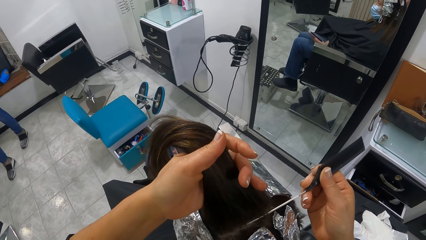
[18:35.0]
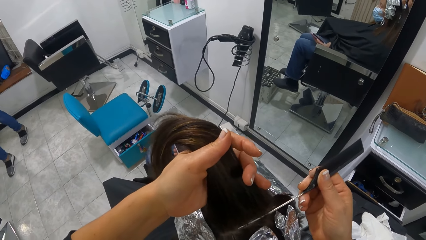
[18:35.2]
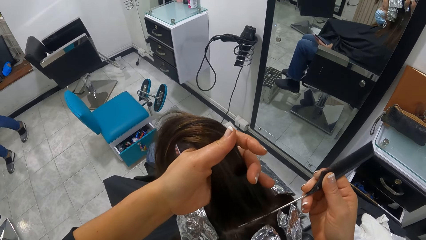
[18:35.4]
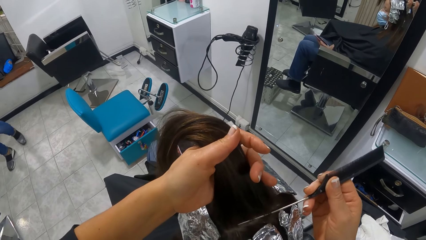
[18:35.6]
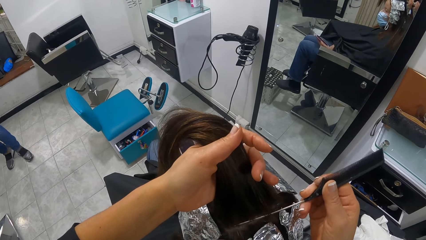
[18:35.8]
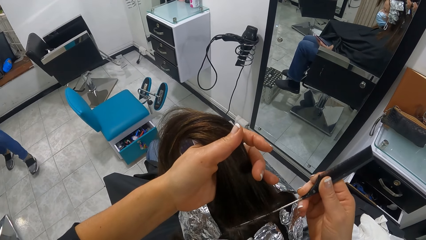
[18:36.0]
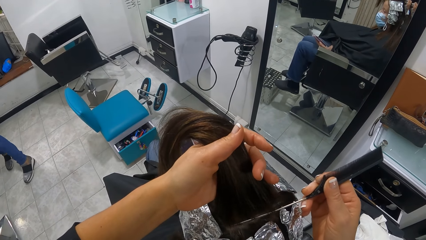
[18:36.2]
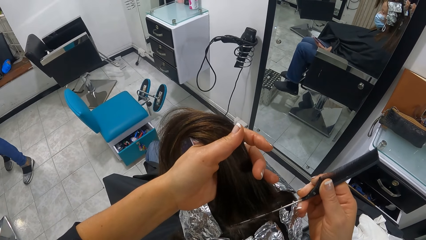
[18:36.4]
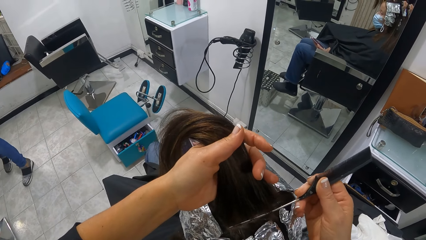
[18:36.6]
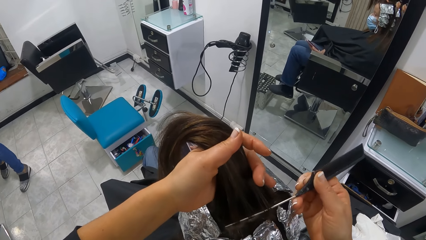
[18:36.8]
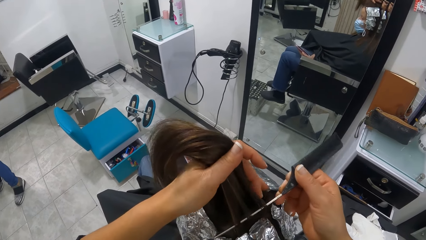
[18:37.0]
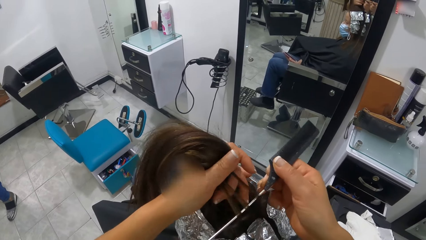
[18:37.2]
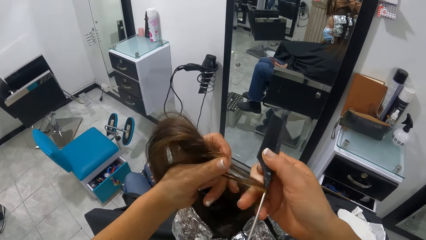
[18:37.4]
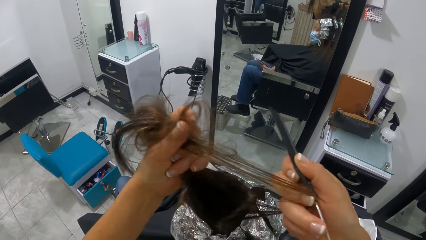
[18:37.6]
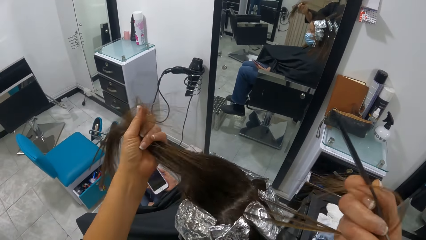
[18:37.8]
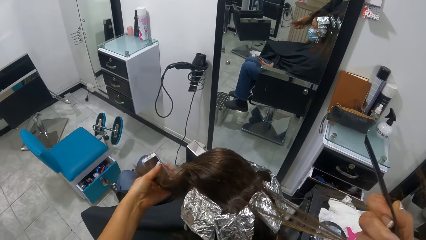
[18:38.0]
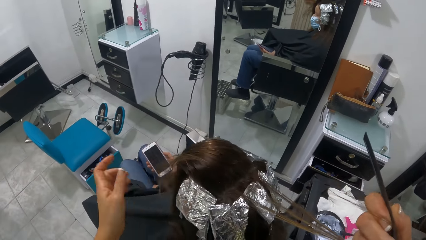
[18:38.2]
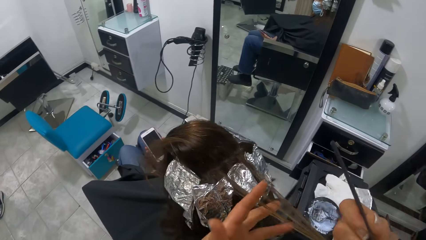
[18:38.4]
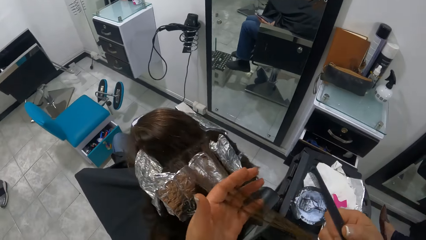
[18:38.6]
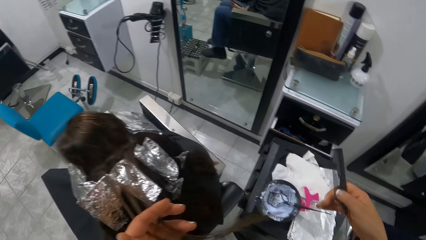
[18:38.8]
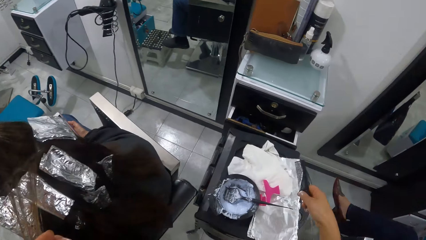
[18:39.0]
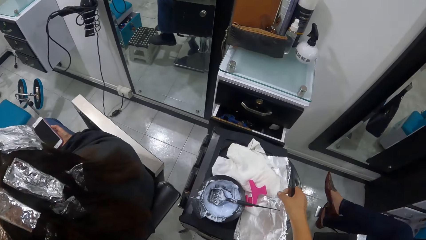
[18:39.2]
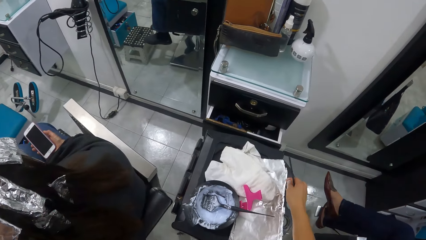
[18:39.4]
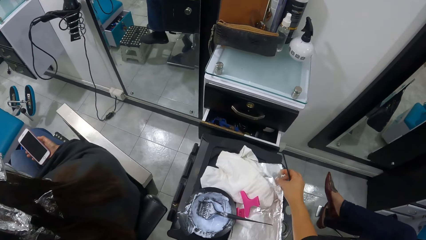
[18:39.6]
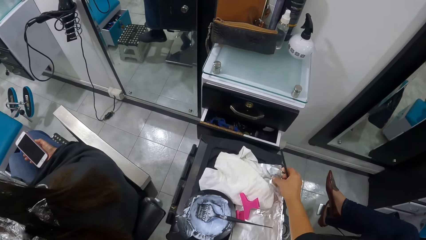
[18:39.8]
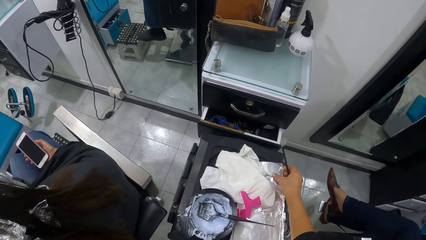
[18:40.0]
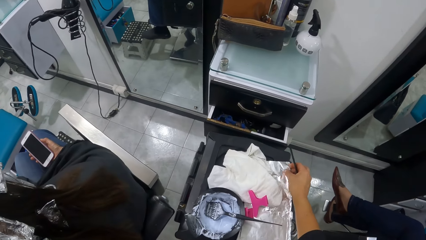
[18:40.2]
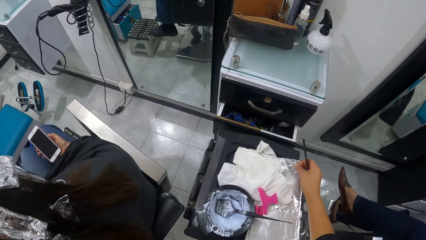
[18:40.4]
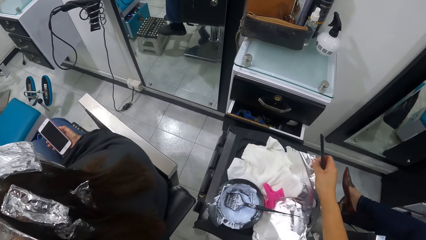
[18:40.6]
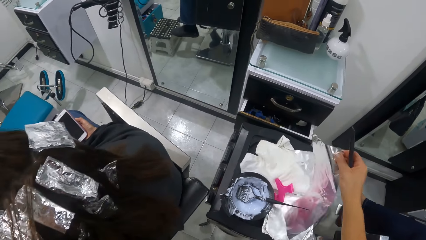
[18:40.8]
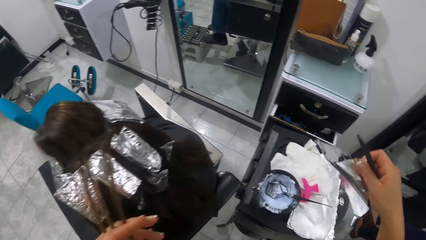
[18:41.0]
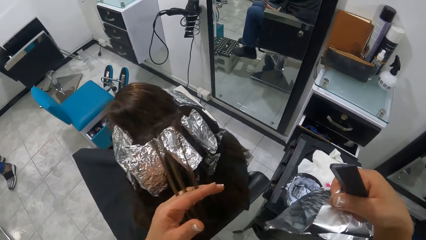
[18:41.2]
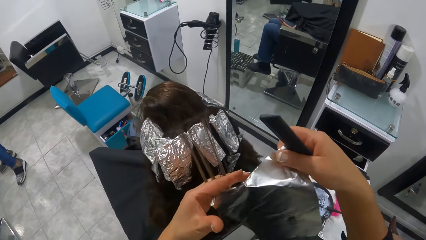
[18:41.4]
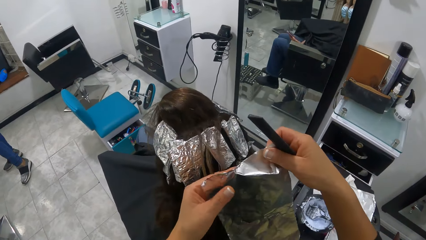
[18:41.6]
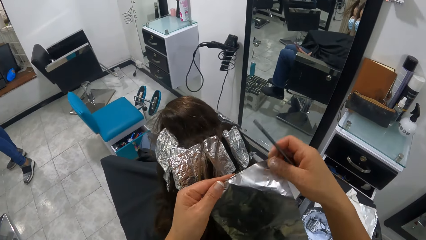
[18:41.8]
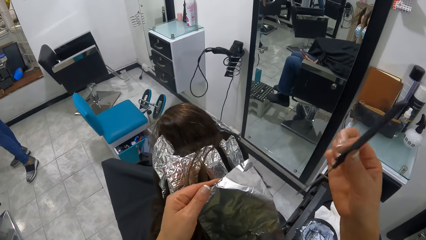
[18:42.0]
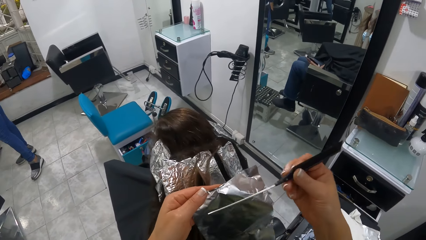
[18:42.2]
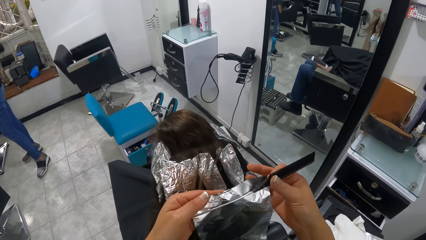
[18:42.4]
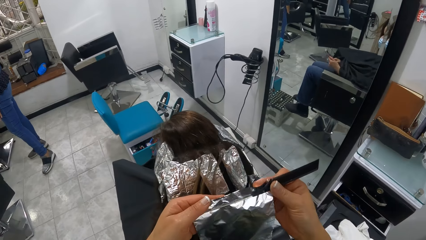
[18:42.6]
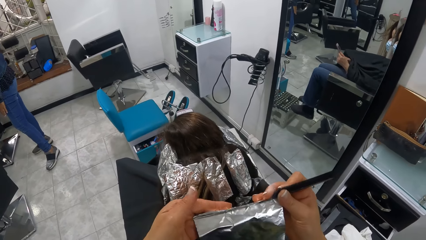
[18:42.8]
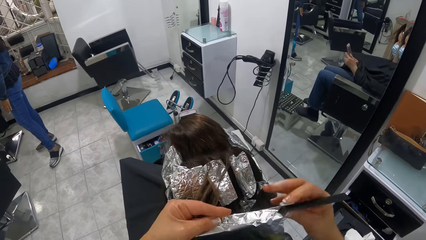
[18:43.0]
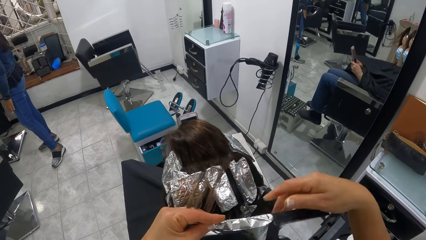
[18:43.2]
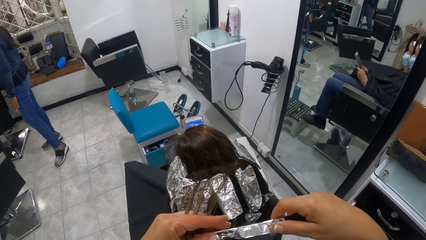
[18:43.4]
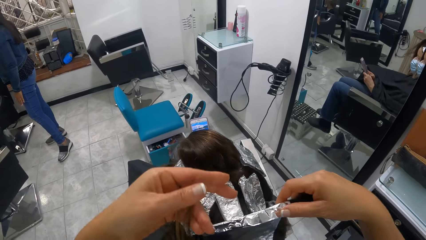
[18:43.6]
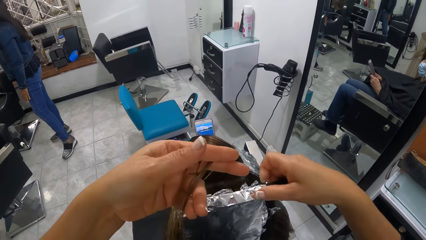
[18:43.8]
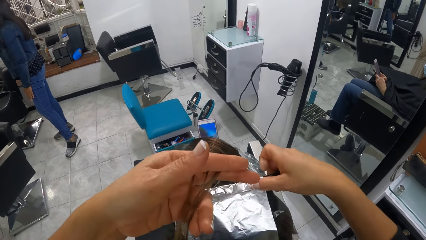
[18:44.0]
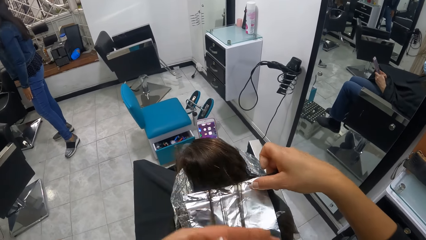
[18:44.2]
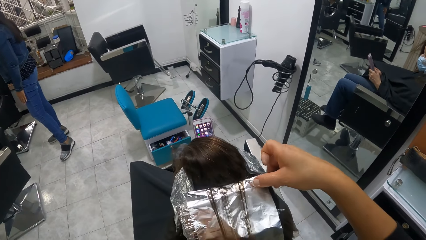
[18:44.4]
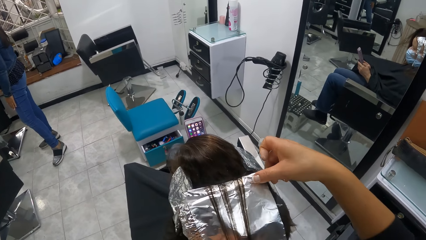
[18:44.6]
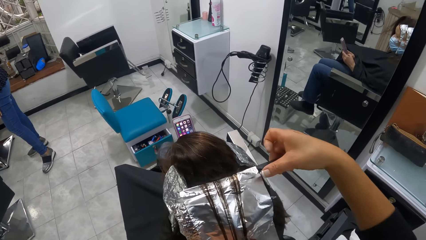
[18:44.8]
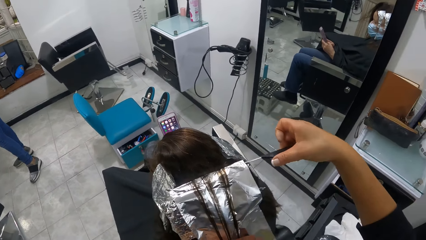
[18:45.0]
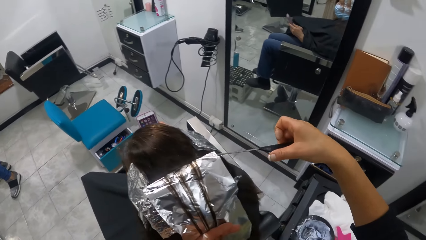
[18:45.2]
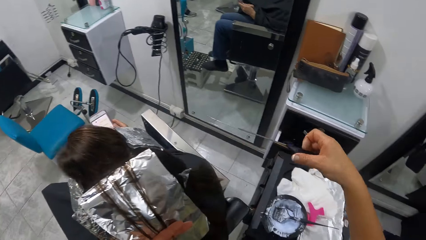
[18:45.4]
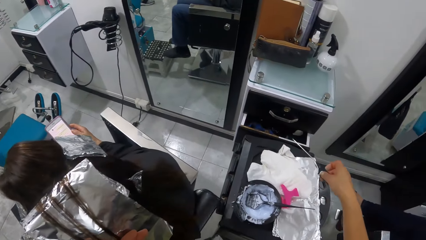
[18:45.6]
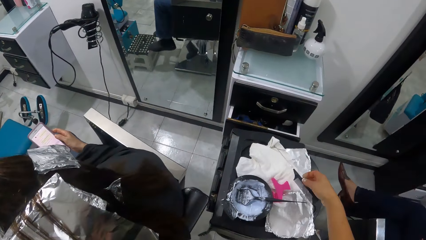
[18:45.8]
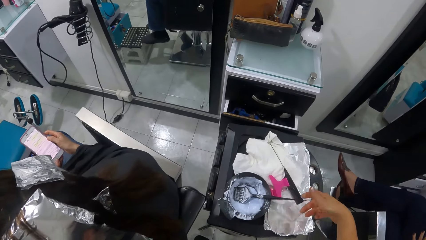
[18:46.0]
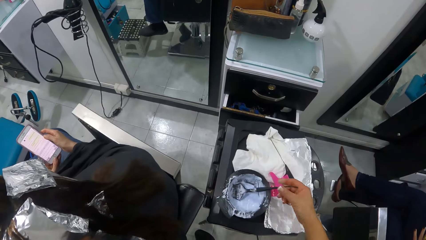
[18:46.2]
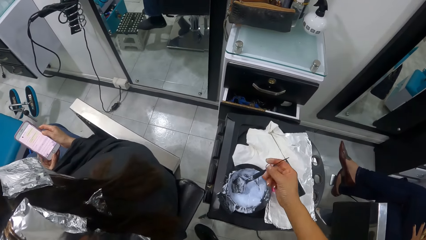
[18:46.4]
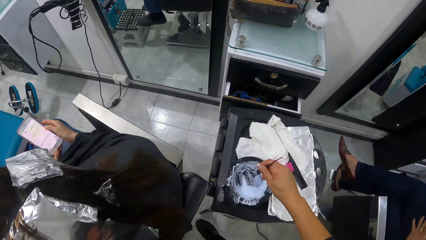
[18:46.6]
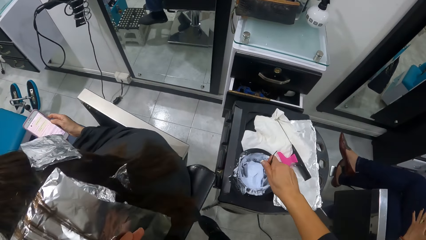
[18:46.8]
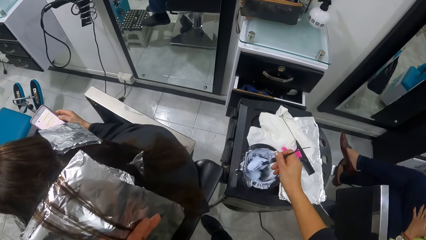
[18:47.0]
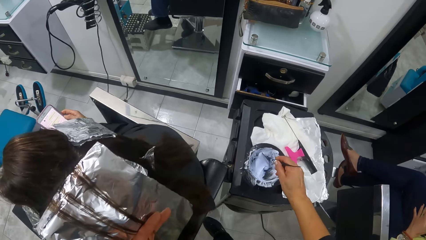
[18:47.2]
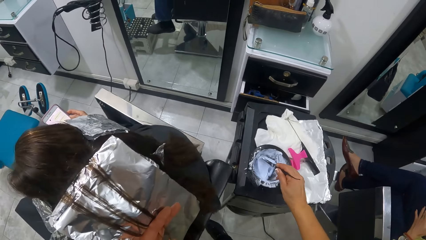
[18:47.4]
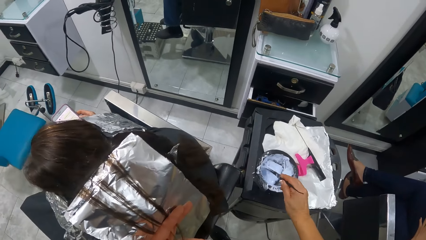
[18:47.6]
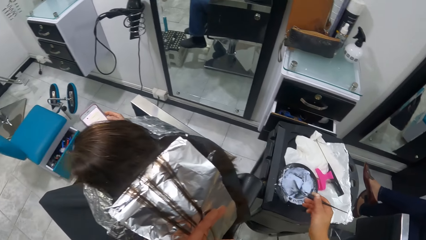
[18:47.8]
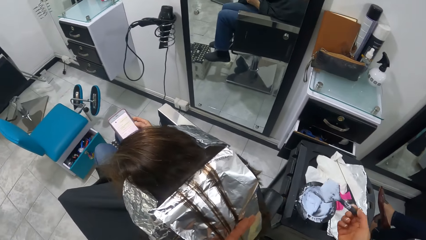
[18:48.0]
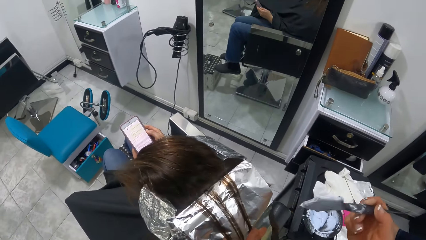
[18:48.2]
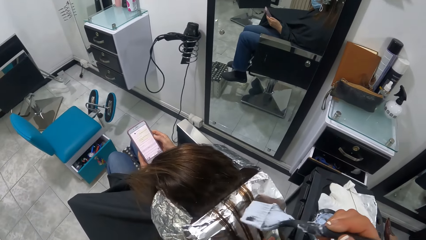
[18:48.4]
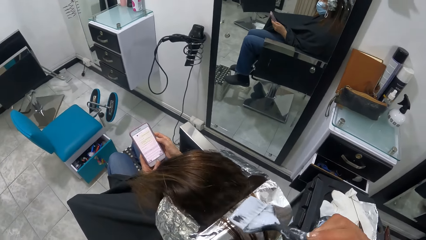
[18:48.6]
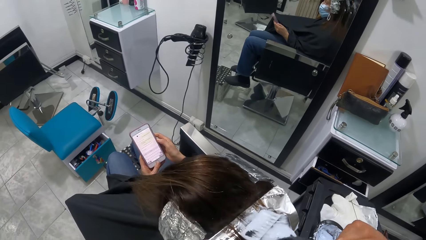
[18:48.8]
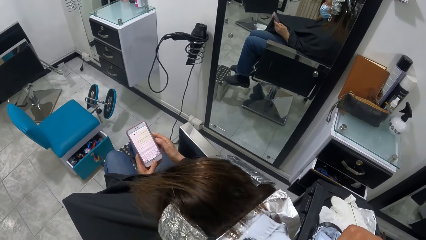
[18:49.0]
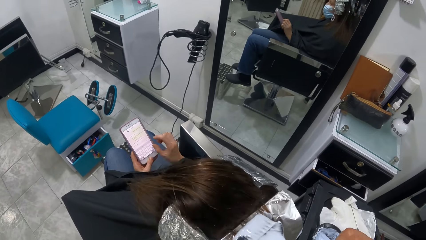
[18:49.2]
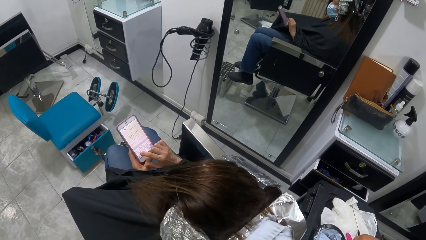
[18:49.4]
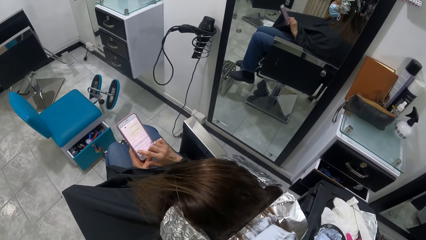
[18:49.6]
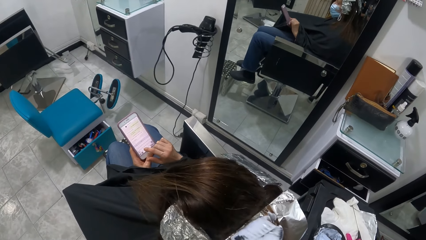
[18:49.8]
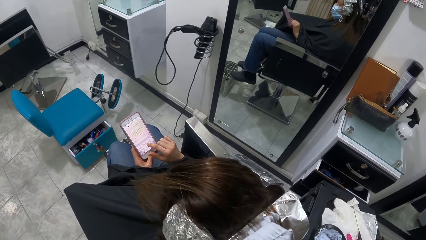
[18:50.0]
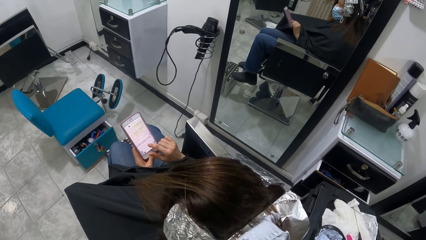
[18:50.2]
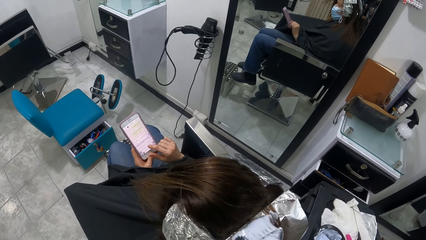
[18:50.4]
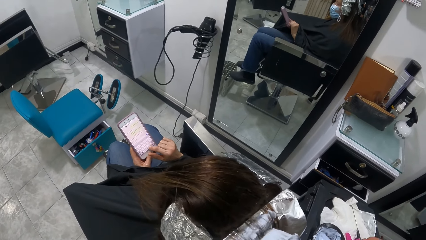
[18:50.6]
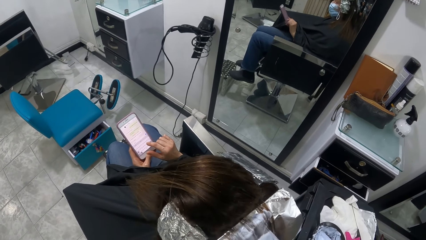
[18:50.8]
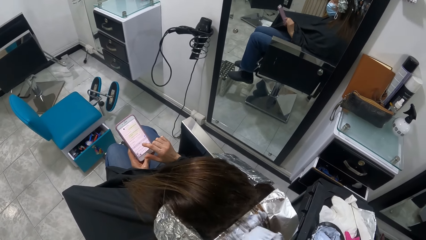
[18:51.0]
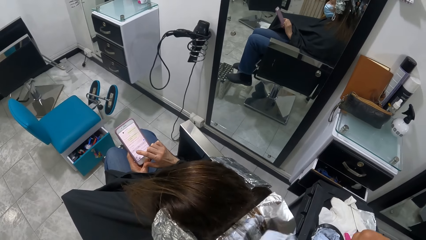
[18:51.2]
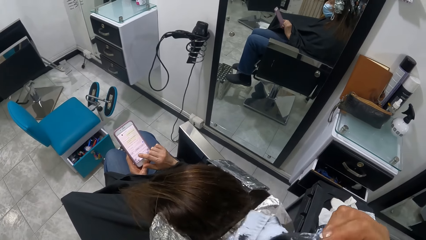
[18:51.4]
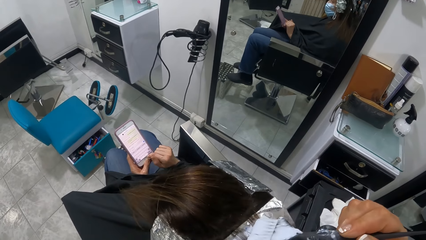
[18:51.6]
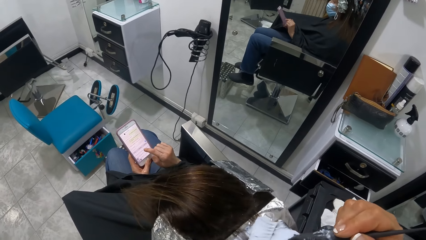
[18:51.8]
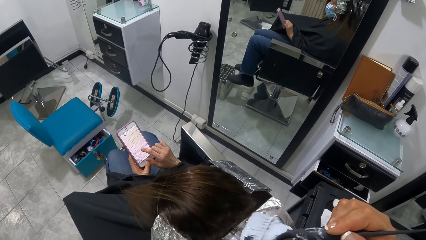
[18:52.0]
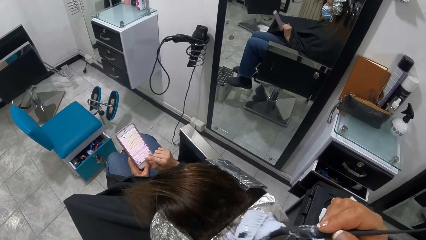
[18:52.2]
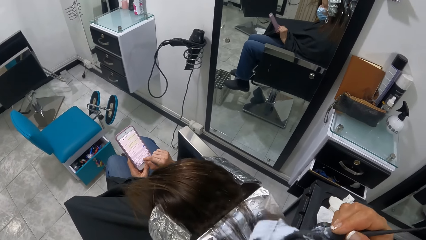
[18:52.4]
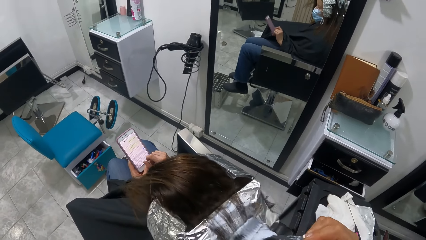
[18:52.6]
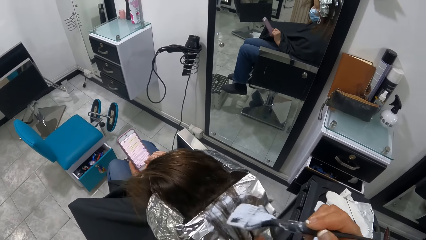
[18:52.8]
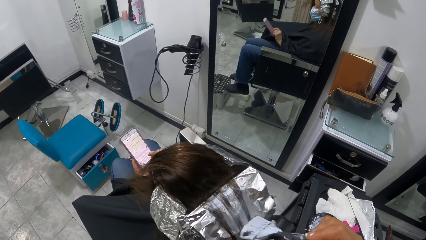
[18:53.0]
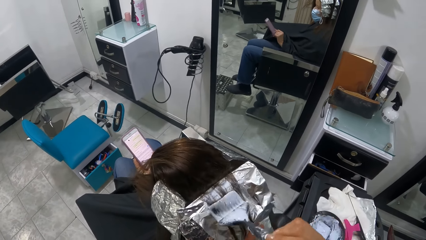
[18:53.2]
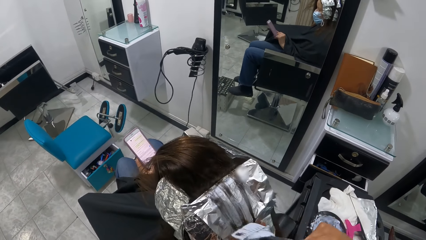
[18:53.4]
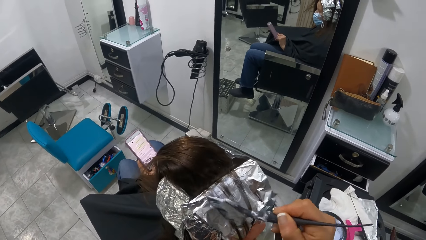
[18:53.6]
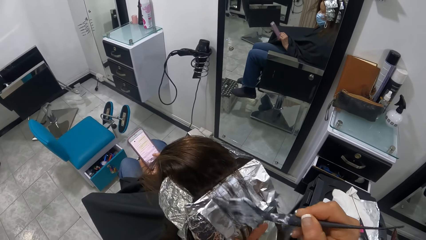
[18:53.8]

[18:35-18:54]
The camera wearer divides a portion of a woman's hair with the comb in her right hand. She picks up a hair foil on the cabinet with her right hand. She folds the foil on the comb. She rolls the foil on the comb in her right hand. The woman operates a phone with both hands. The camera wearer places the foil under the divided portion of the woman's hair with her right hand. She removes the comb in the foil with her right hand. She drops the comb on the cabinet with her right hand. She picks up a tint brush in the bowl. She mixes a cream in the bowl or cup with a comb or brush in her right hand. She removes the comb from the cup with her right hand. She plasters the cream on the woman's hair with the brush in her right hand.
